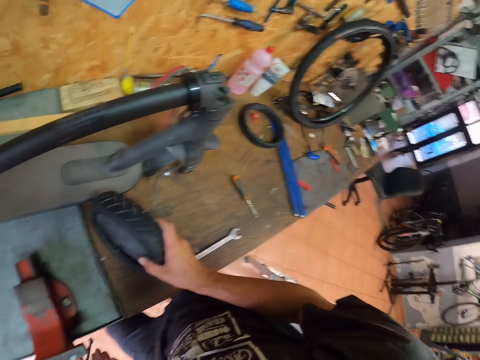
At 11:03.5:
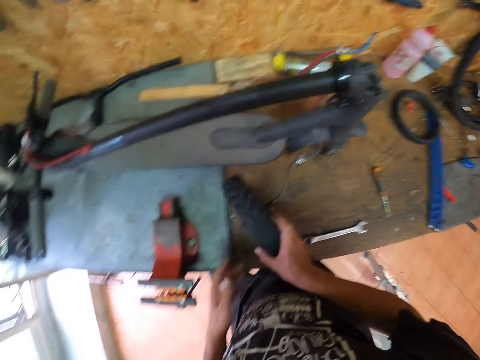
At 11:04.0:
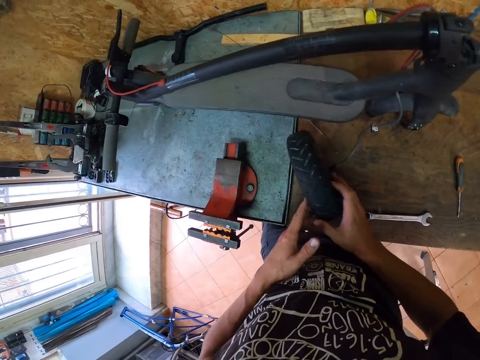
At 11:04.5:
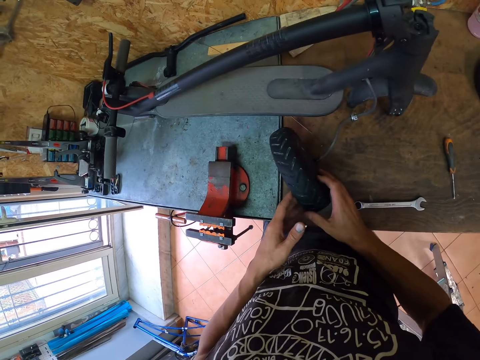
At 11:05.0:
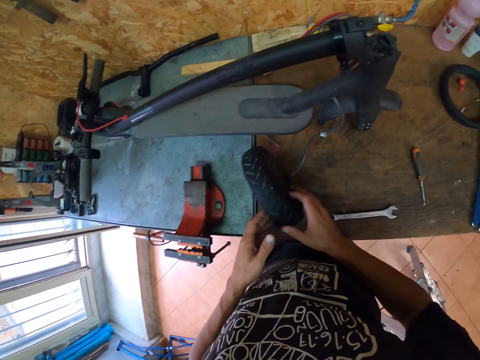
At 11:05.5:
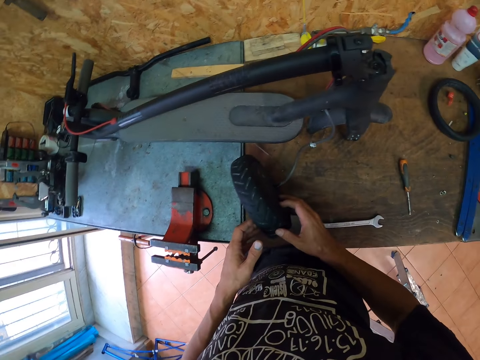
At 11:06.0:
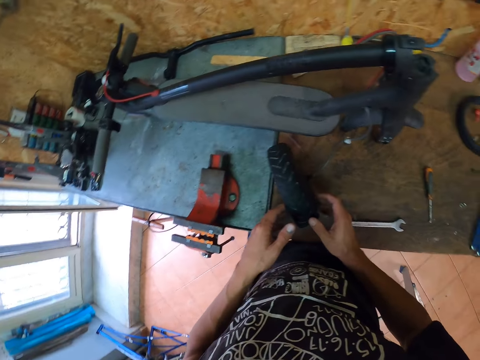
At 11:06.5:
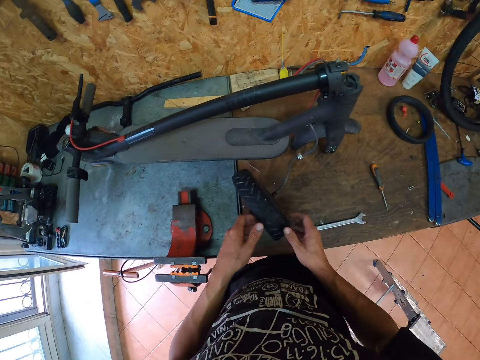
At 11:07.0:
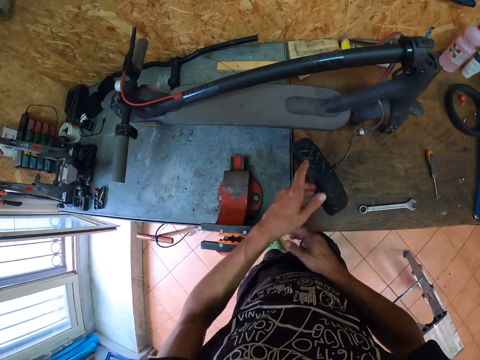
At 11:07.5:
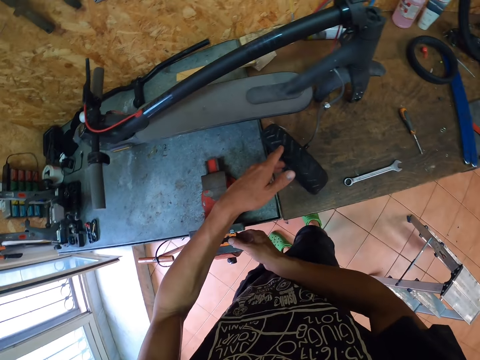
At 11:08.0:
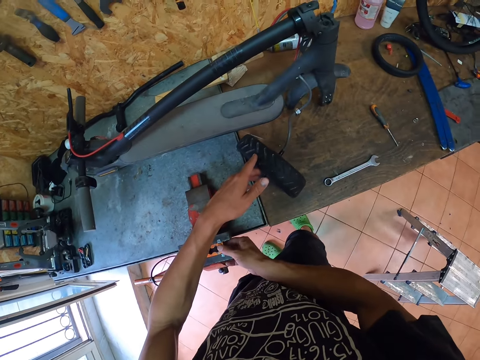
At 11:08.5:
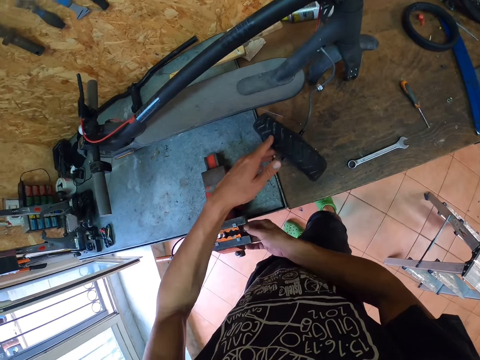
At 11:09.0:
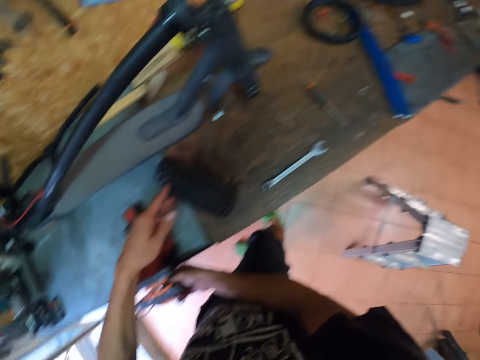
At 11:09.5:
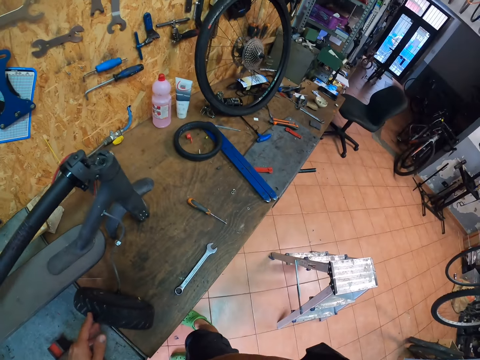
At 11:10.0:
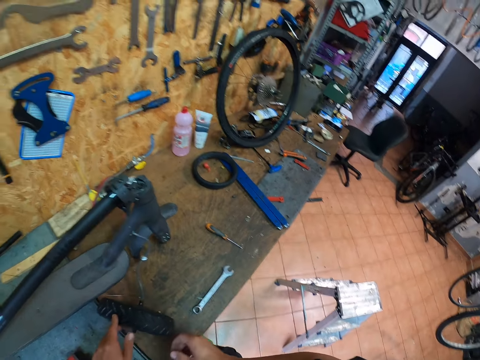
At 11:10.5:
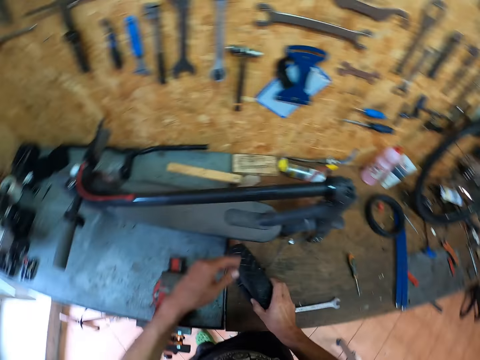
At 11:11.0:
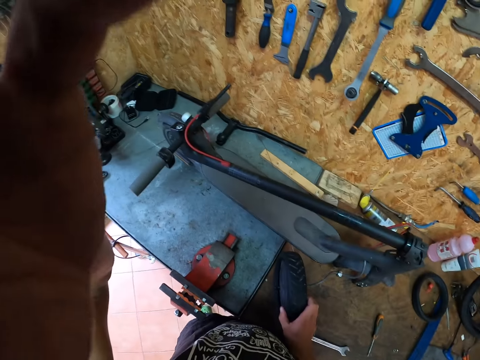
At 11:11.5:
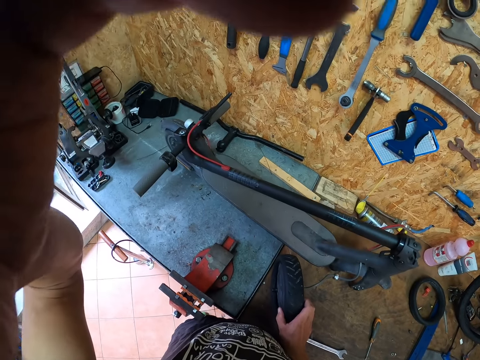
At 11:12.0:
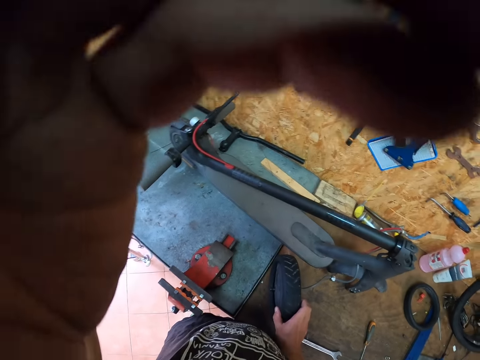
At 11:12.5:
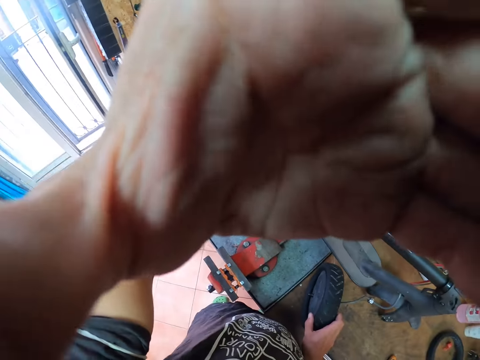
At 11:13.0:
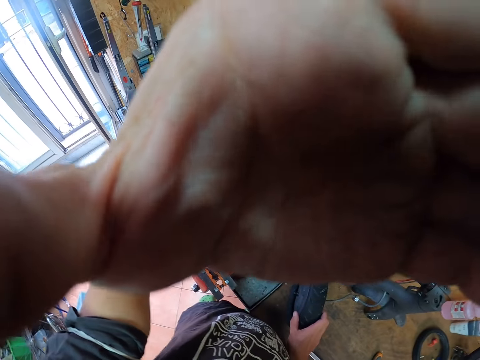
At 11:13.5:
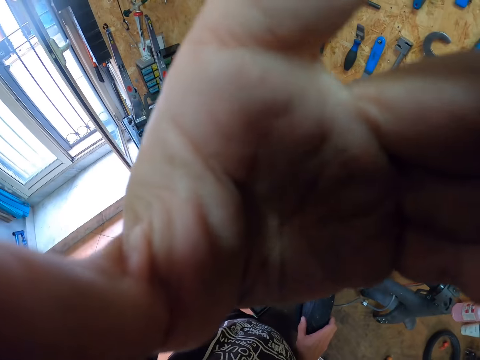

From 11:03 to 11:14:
The camera wearer looks around a garage. He holds the scooter tire on the table with his left hand. He looks around the garage. He touches the vise claw with his right hand. He holds a stapler with his hand. He looks around the garage. He holds the scooter tire on the table with his right hand. He adjusts the camera on his head with his right hand.
